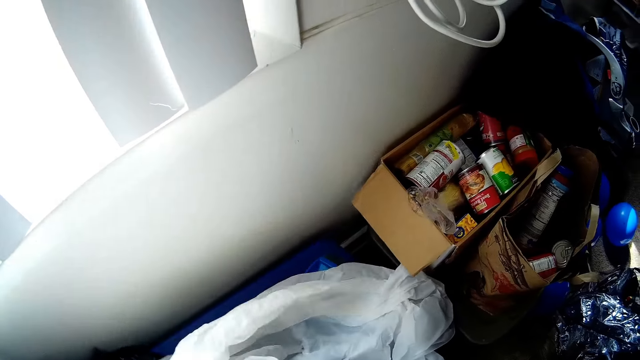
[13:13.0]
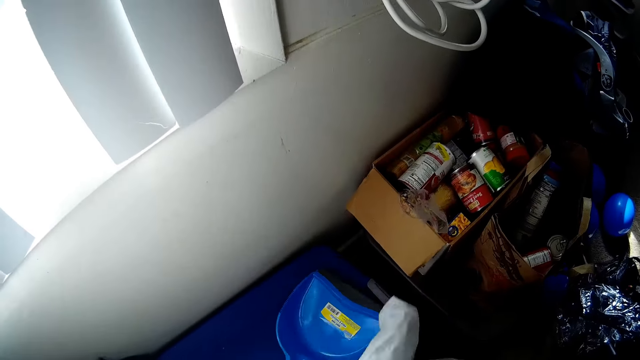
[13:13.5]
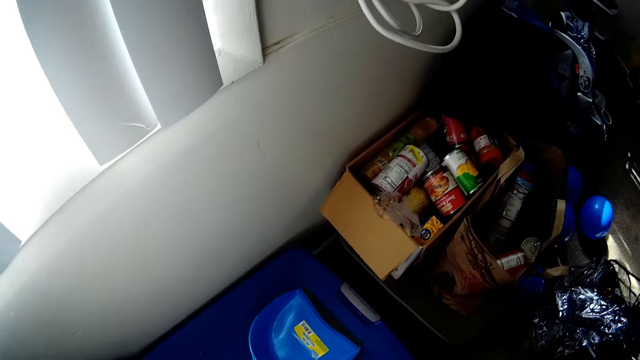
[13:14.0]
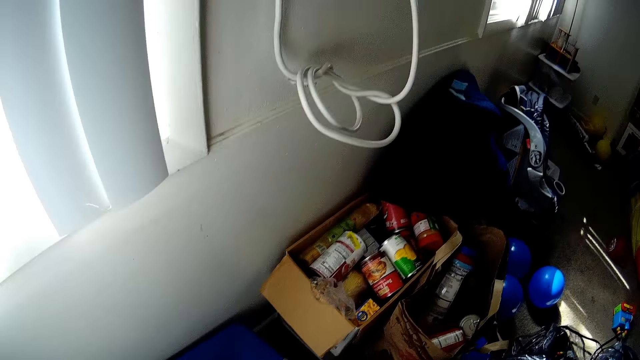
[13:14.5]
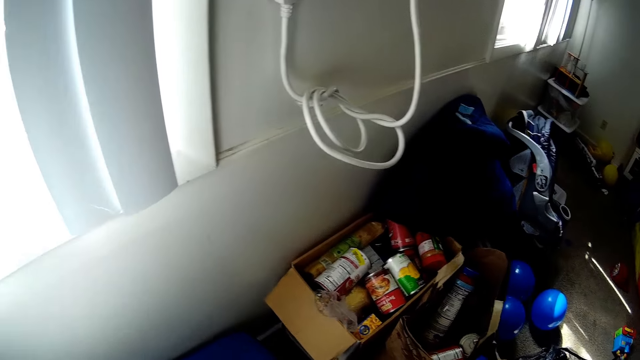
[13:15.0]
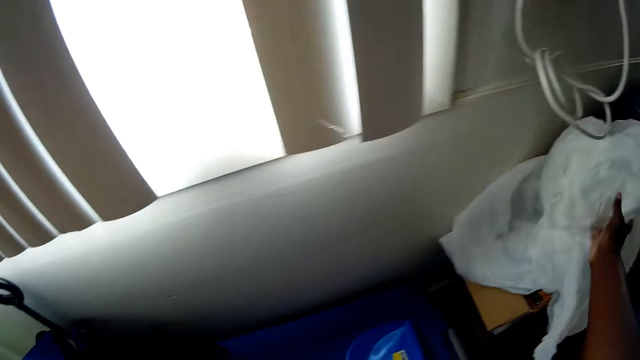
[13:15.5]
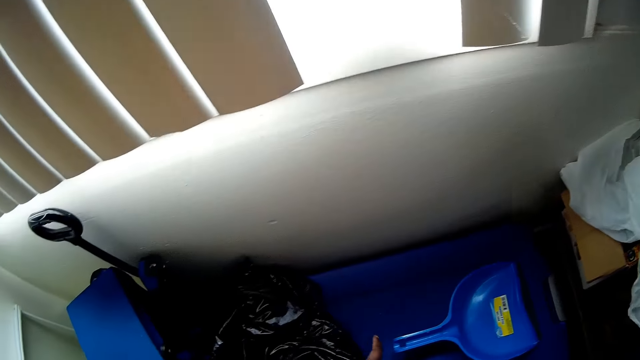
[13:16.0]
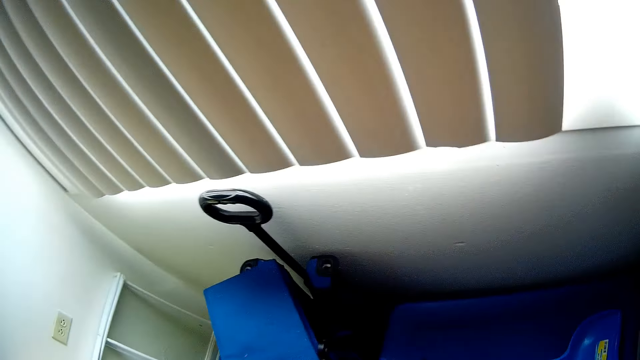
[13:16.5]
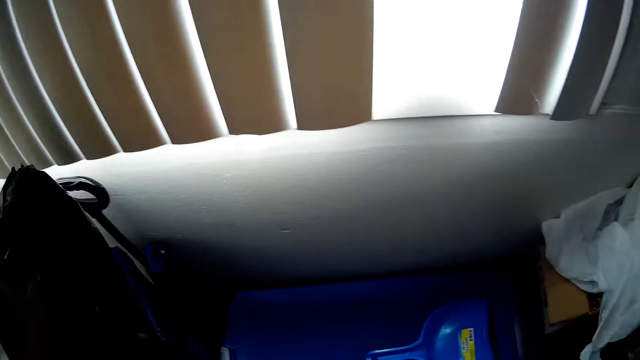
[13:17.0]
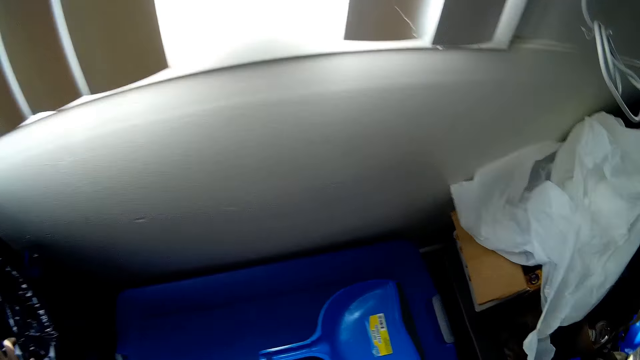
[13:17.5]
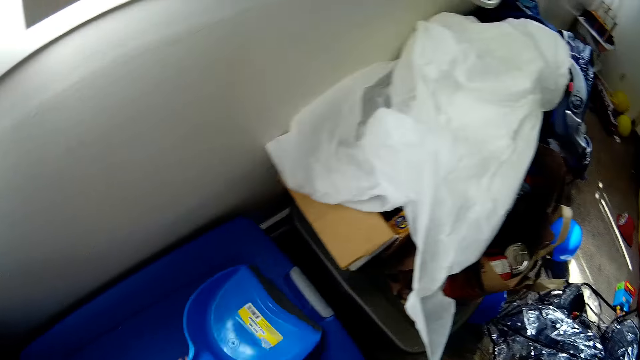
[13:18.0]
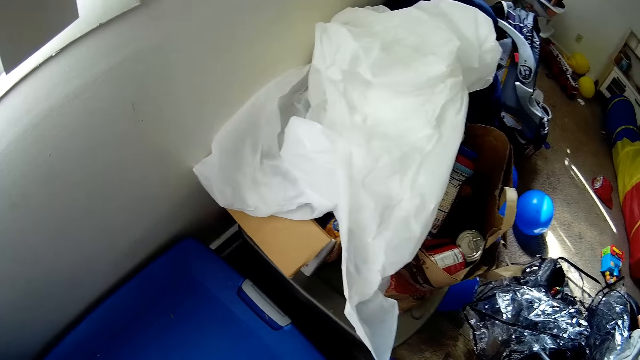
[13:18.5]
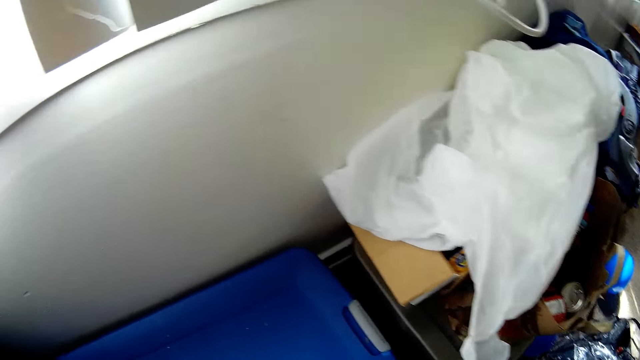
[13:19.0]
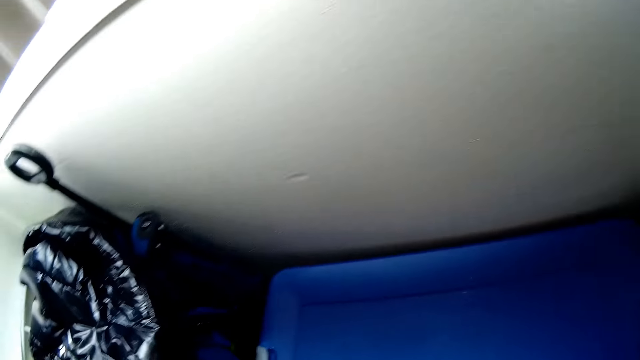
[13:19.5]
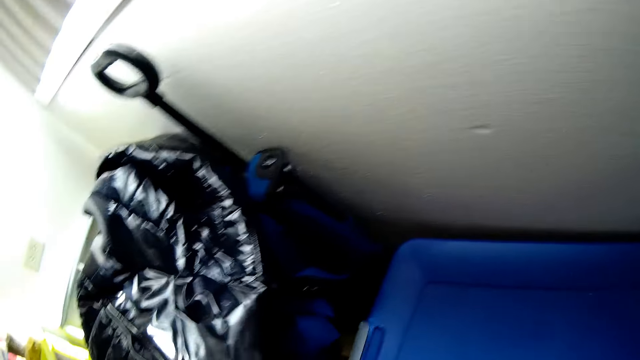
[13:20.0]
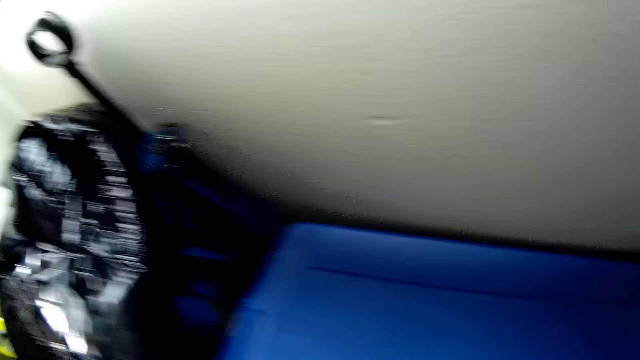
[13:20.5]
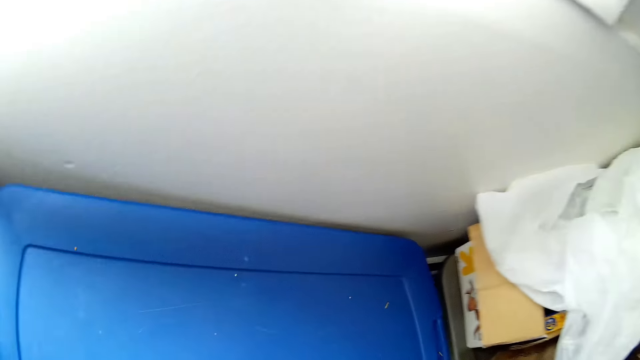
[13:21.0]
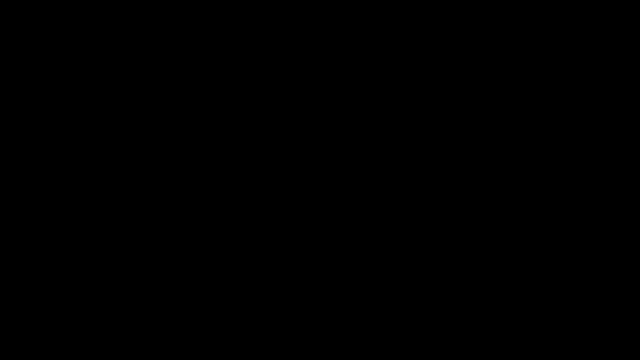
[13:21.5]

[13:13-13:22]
The camera wearer fixes the clothes. She drops the net on a carton on the floor with her right hand. She grabs a plastic bag from the container top on the floor with her right hand. She puts the paper down and arranges the bag. She drops the plastic bag on the baby stroller with her left hand. She puts the paper down. She grabs a dust pan from the container top on the floor with her left hand. She lifts the container lid with her left hand.

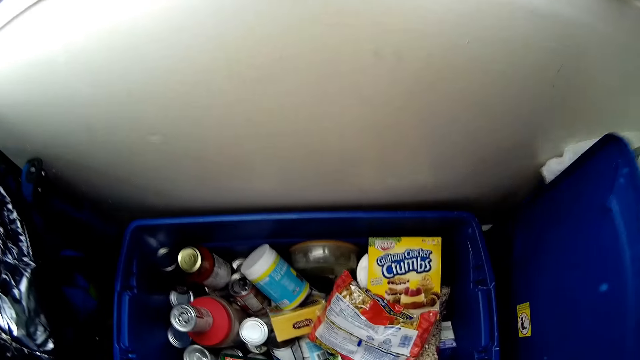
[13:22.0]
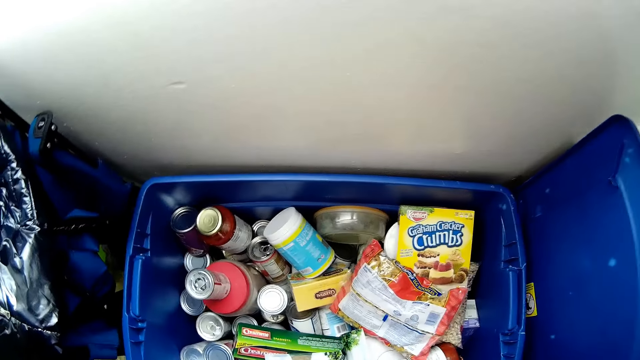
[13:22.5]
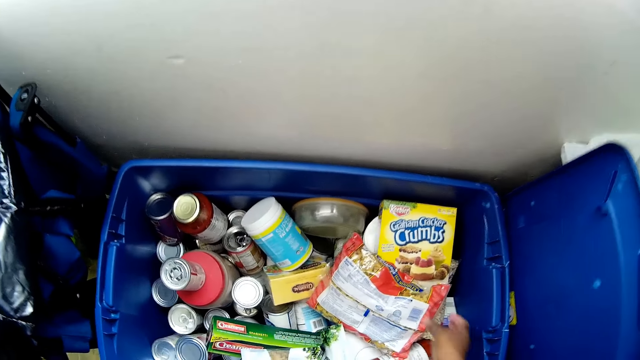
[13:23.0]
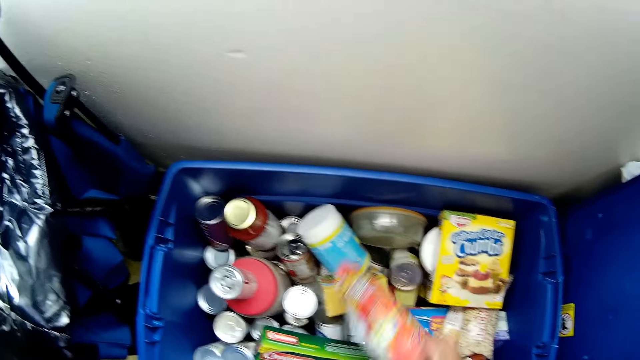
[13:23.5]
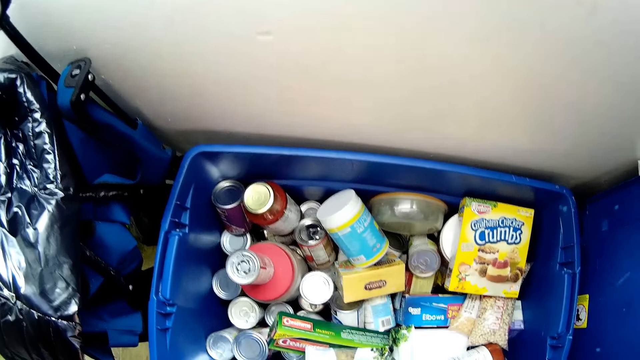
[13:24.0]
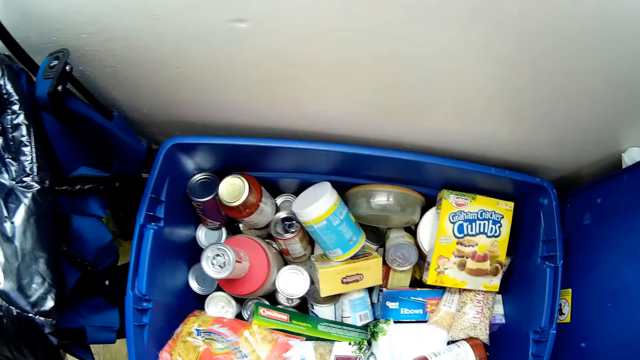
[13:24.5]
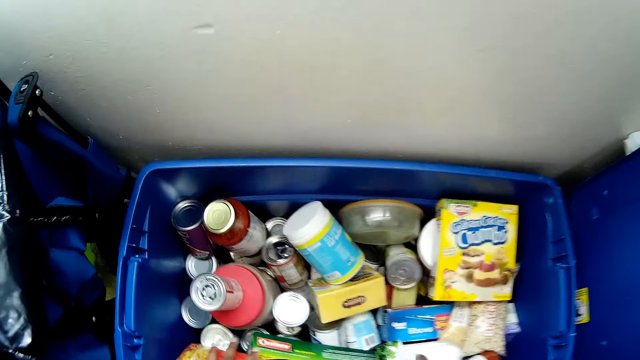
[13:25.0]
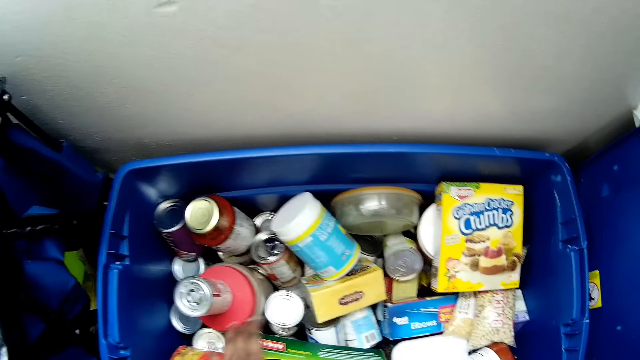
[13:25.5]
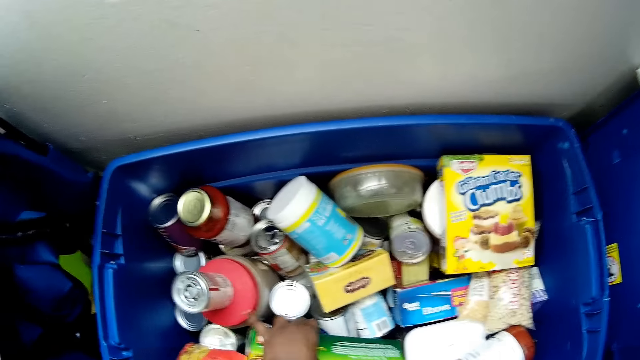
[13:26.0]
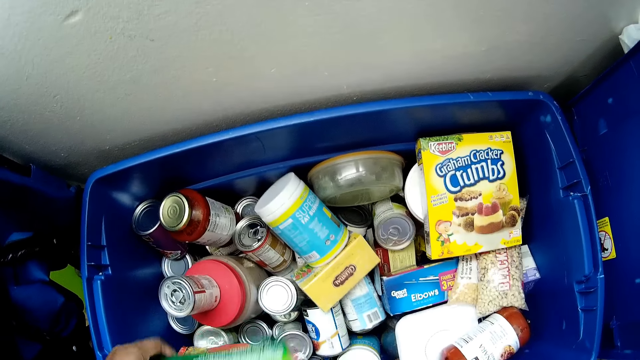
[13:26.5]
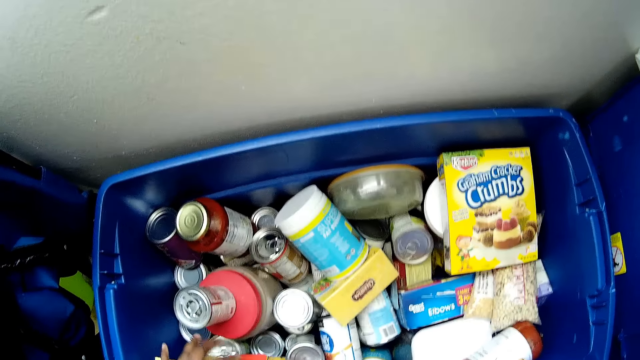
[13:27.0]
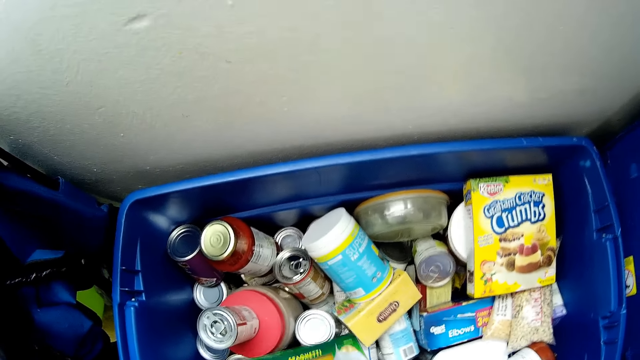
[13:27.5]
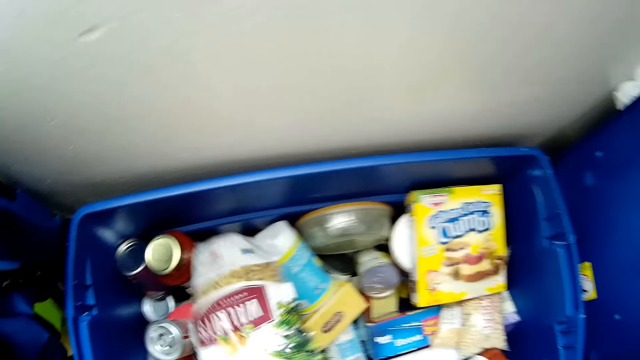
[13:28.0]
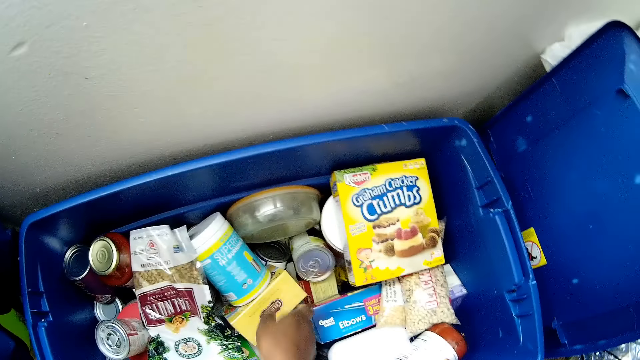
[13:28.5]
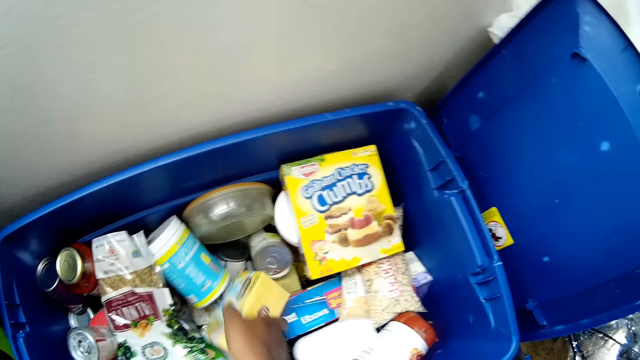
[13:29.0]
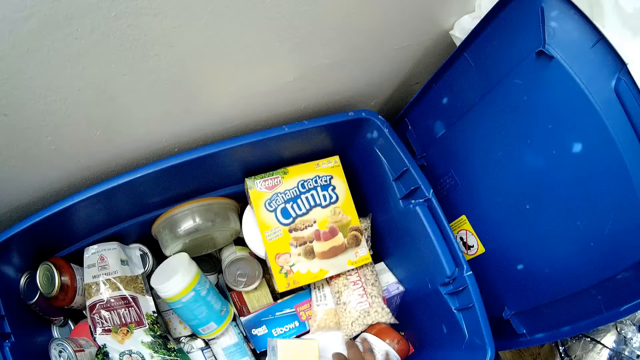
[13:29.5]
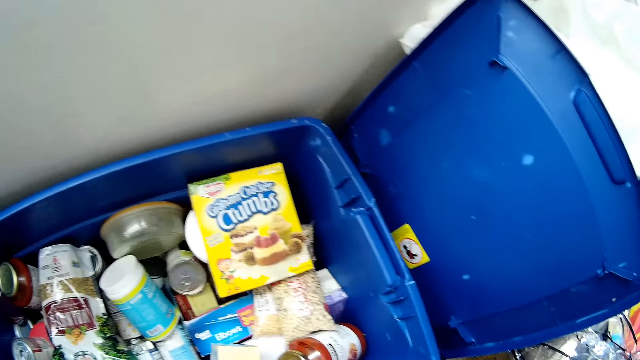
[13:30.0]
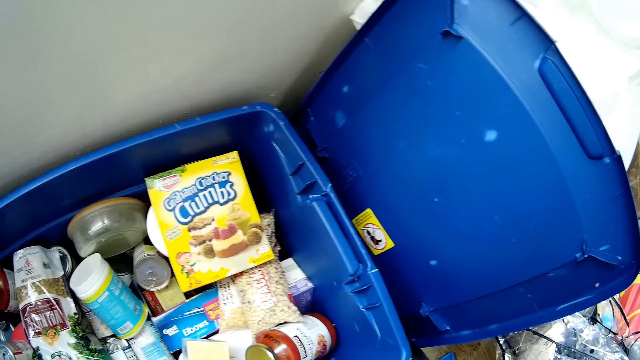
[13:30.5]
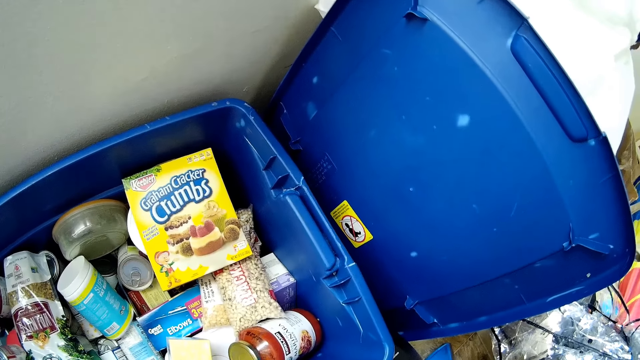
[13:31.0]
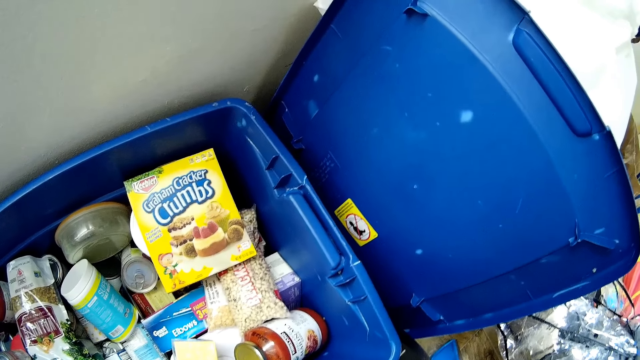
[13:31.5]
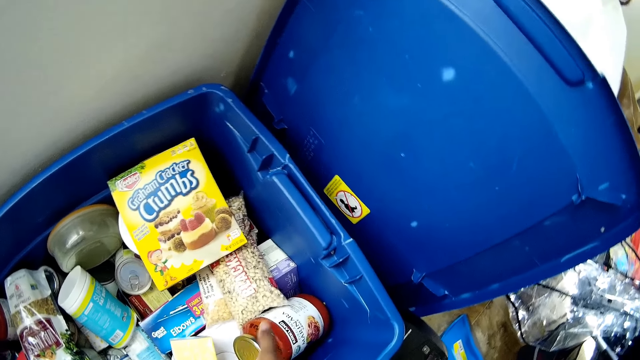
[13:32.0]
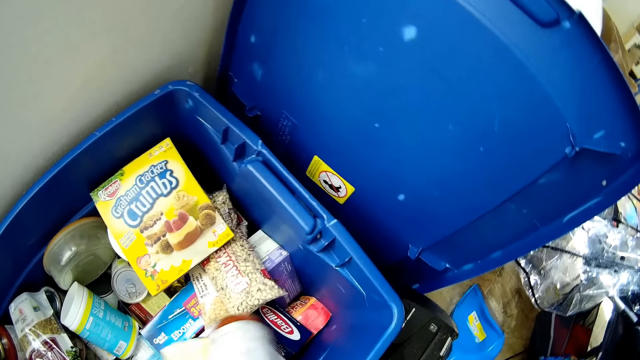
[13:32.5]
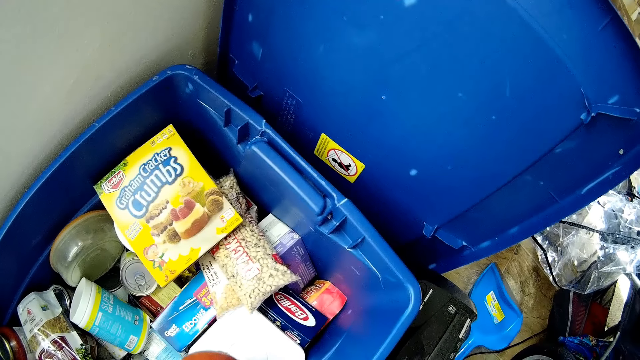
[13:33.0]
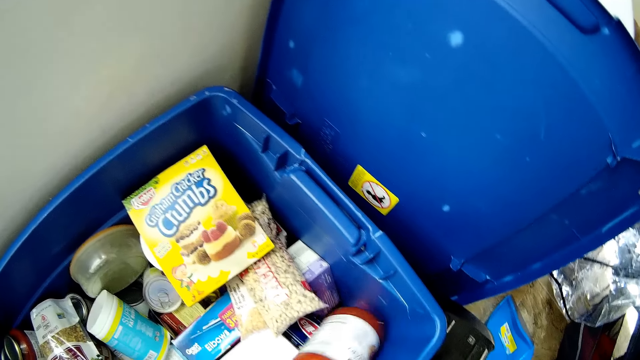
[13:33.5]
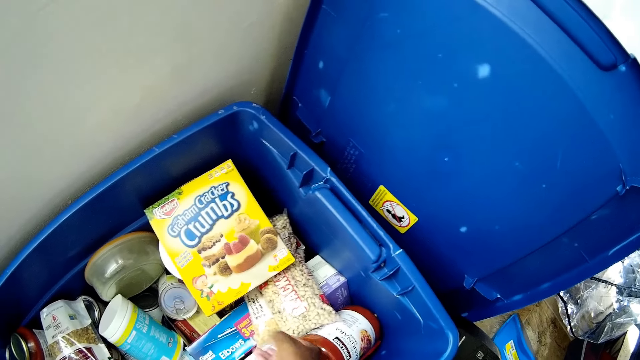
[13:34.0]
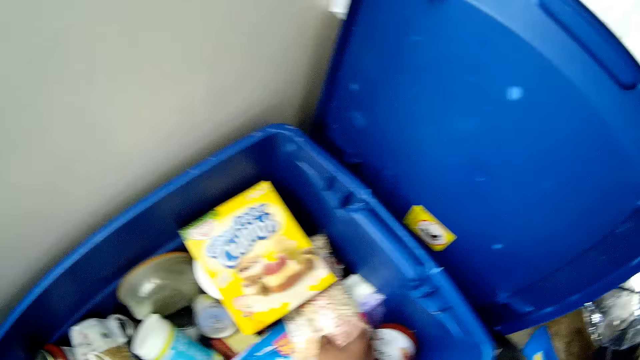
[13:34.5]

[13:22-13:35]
The camera wearer drops the container lid on the floor with her right hand. She opens the bucket. She adjusts a pack of pasta in the container on the floor with her right hand. She picks the packages. She adjusts a pack of cling film in the container on the floor with her right hand. She drops the pack of pasta in the container on the floor with her left hand. She grabs a pack of tea from the container on the floor with her right hand. She adjusts a jar of sauce in the container on the floor with her right hand.
